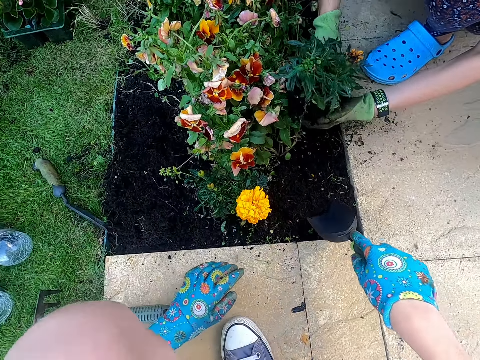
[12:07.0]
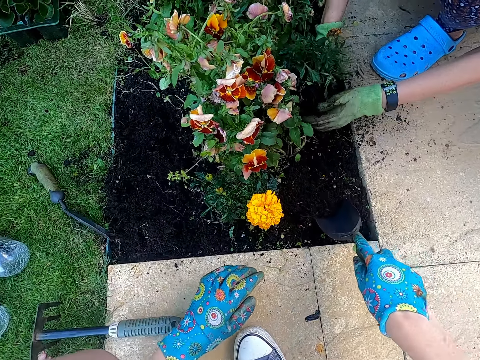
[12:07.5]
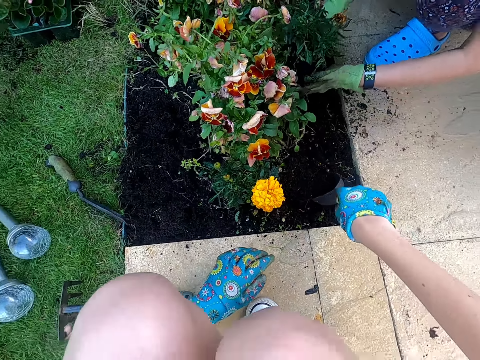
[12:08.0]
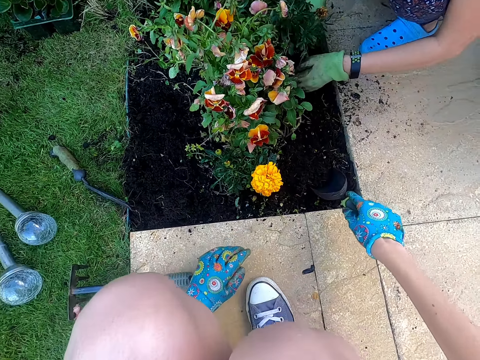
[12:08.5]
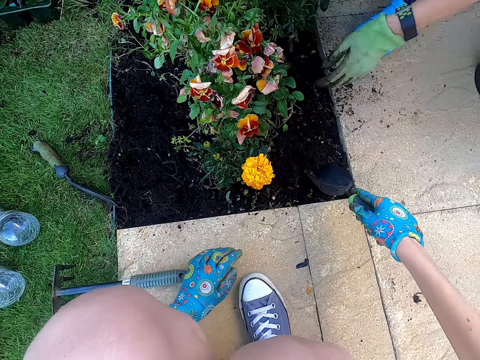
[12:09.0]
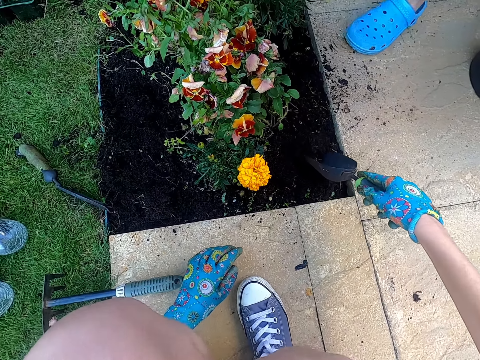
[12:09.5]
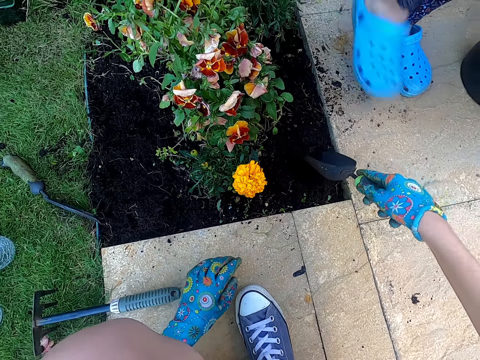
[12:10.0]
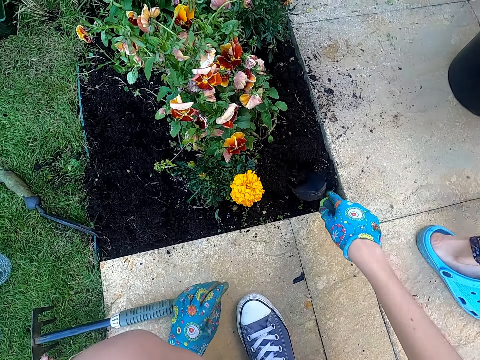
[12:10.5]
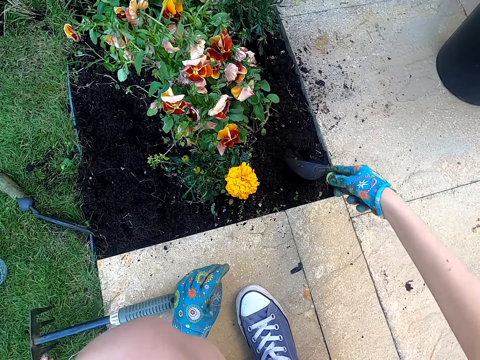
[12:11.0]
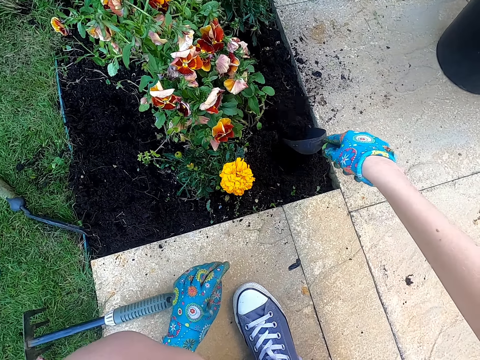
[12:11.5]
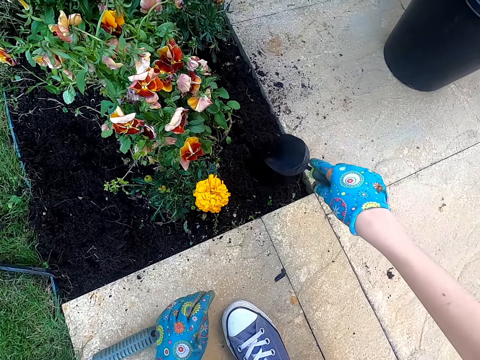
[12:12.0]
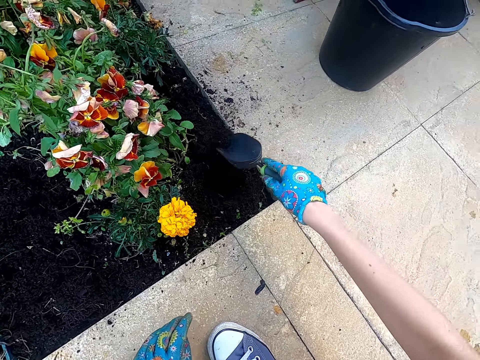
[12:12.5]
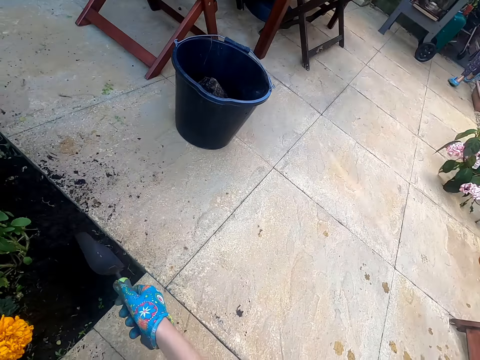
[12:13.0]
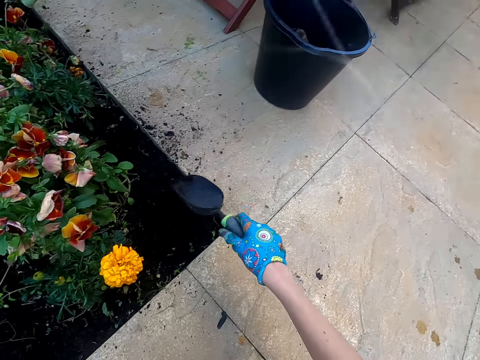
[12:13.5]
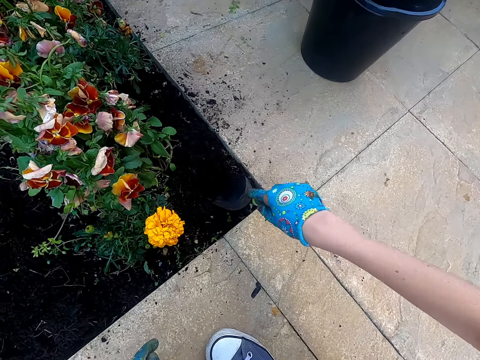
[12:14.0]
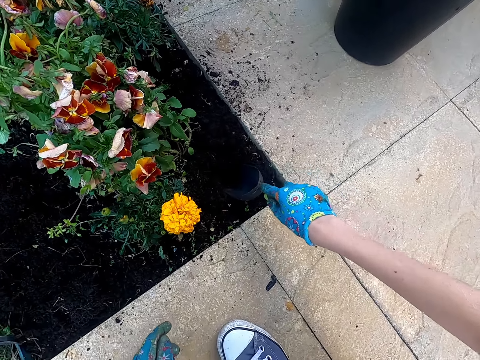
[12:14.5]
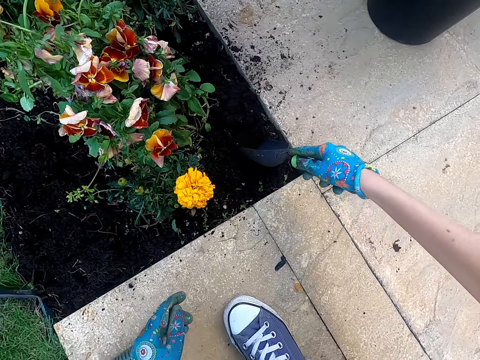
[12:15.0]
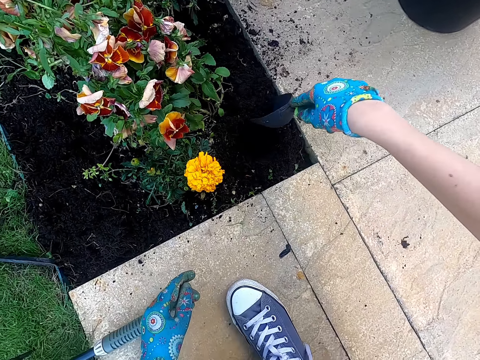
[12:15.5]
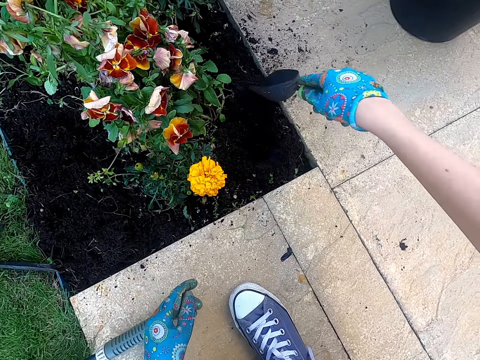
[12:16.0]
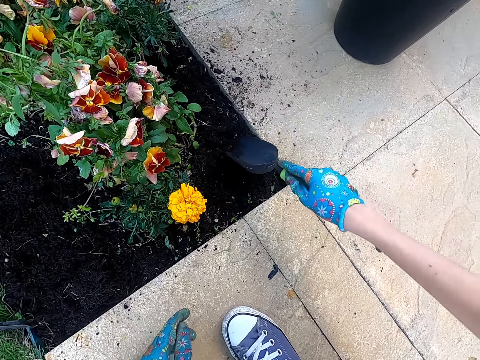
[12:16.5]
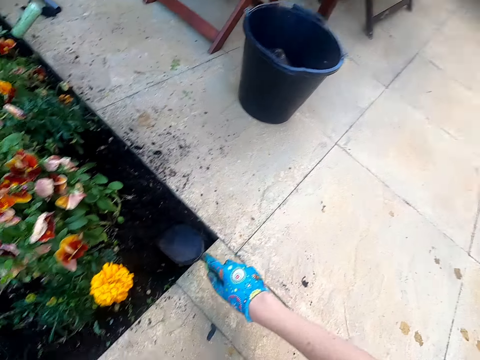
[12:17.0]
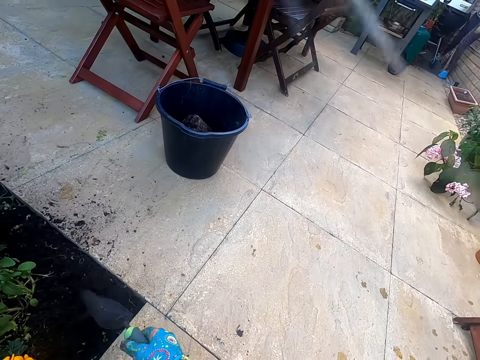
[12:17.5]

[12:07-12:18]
The camera wearer digs the soil with a trowel. A person places the flower in the garden. The person walks in the compound.

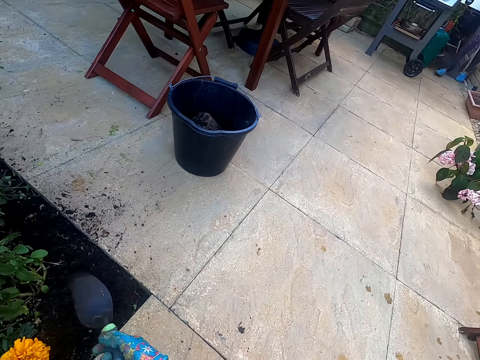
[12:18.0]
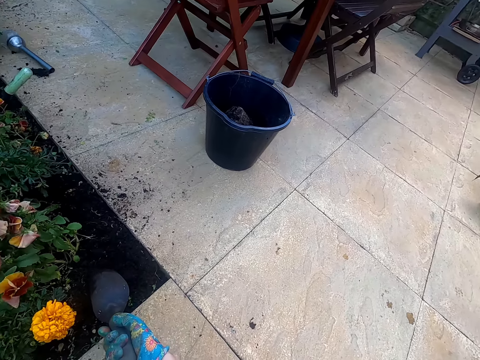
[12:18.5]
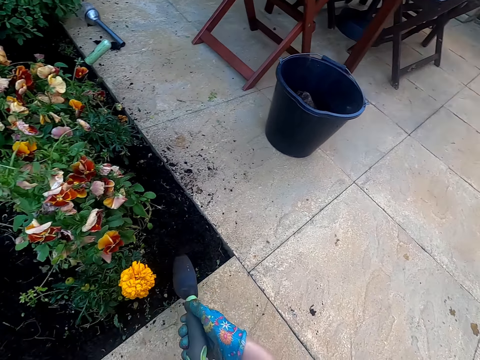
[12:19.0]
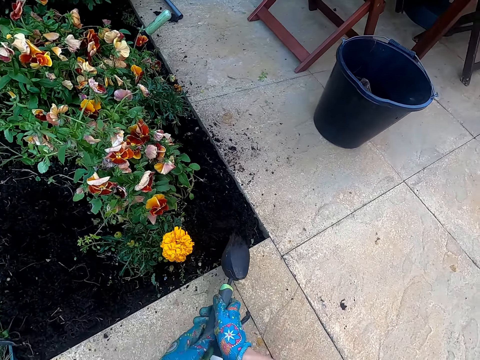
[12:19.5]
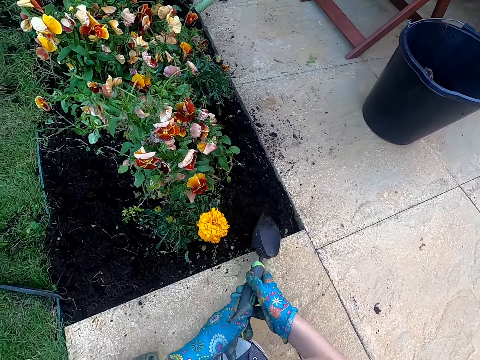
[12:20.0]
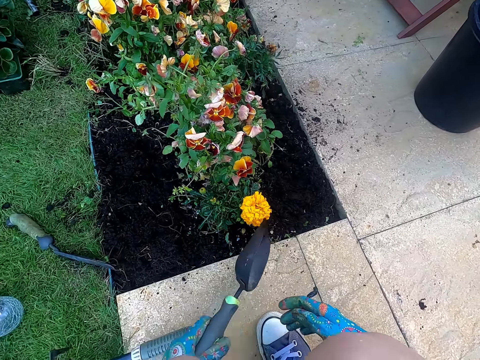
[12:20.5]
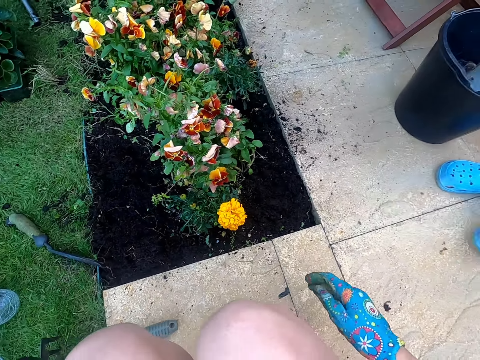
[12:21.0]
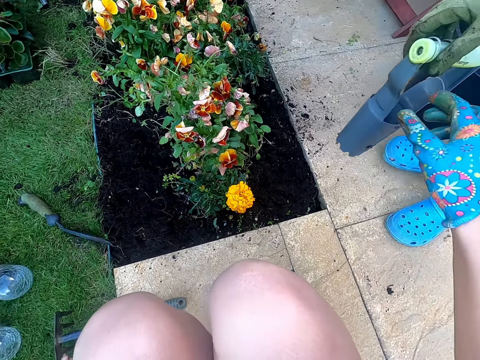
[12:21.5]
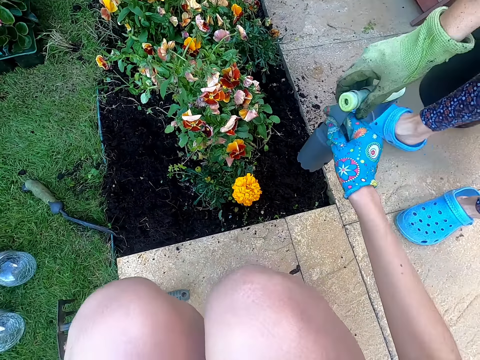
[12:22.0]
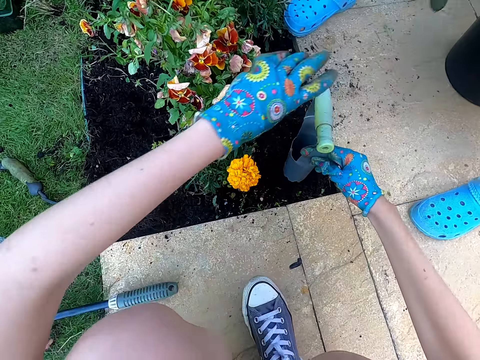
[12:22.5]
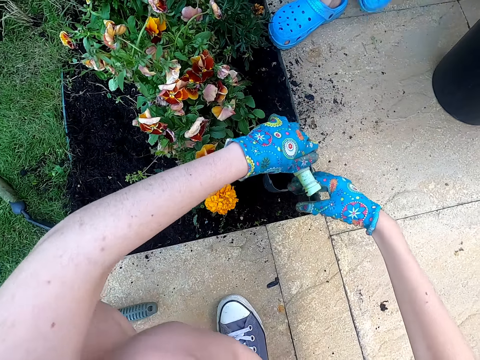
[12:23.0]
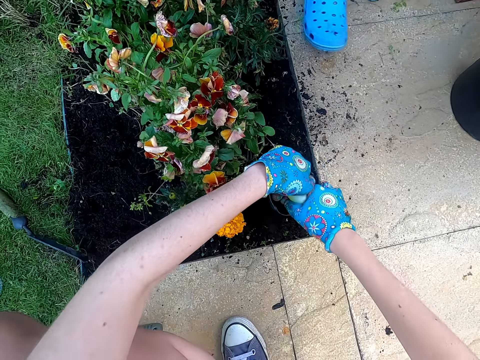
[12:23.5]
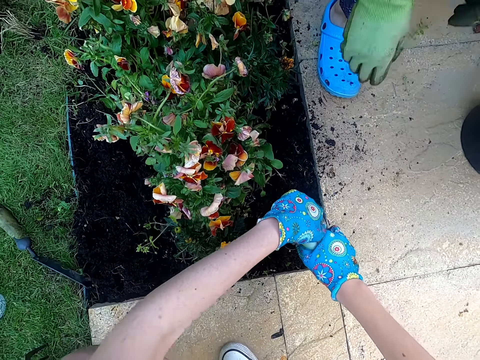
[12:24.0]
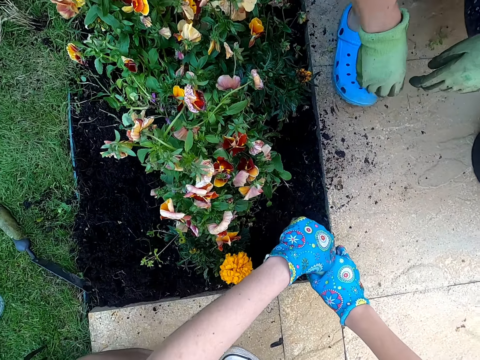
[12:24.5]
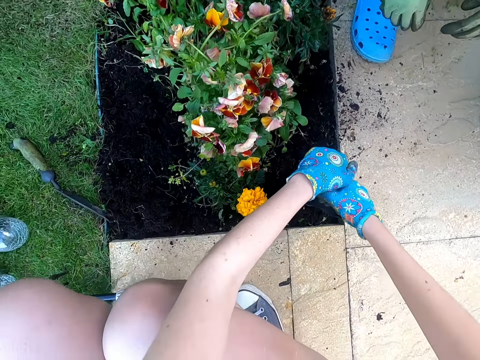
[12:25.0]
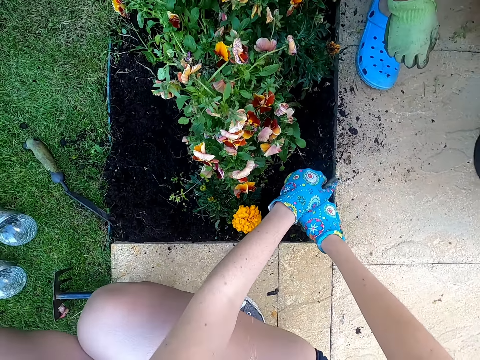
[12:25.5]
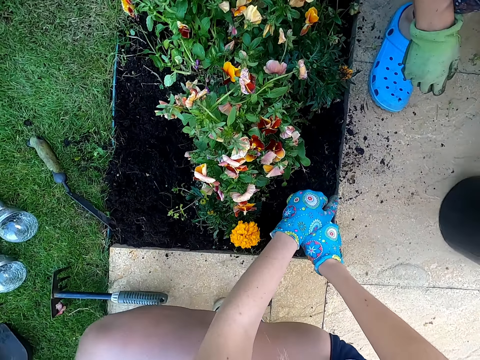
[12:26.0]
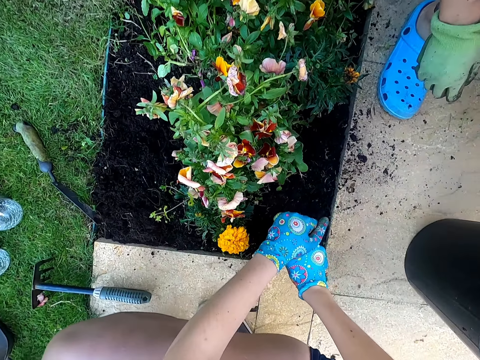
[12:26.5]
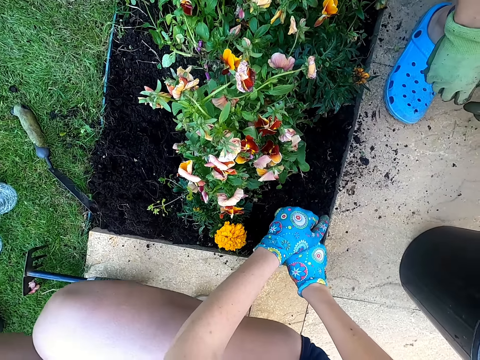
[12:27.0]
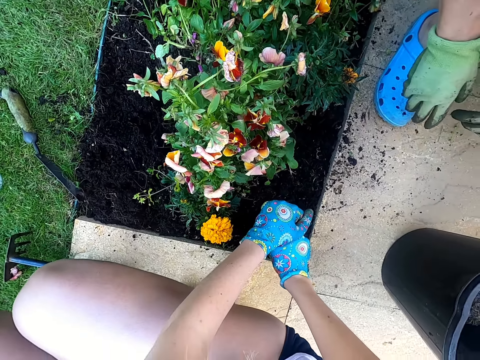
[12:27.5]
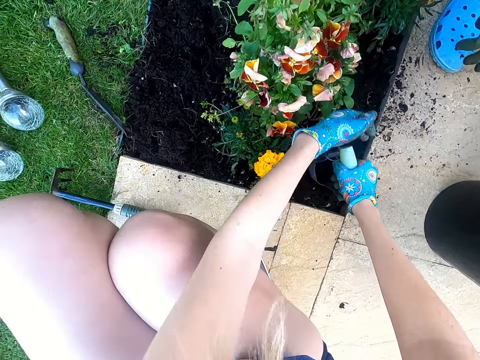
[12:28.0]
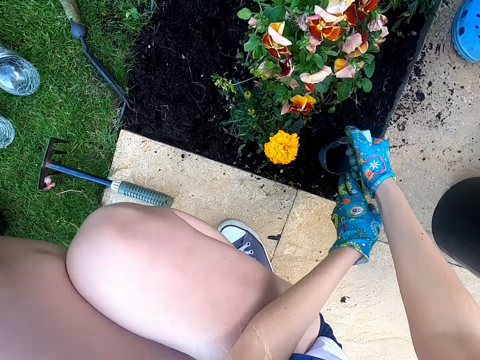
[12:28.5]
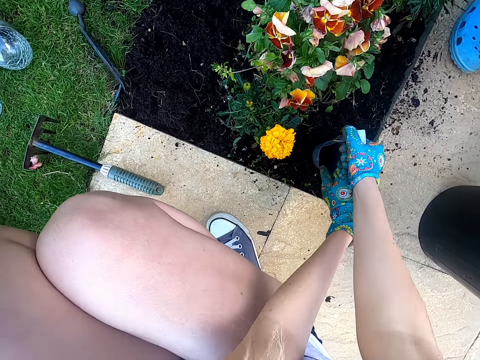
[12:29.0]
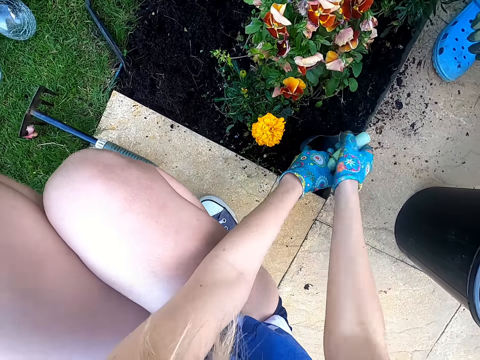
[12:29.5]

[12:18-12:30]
The camera wearer puts down the trowel. They take the post hole digger from a person. They dig the soil with the post hole digger. The person pushes the bucket.

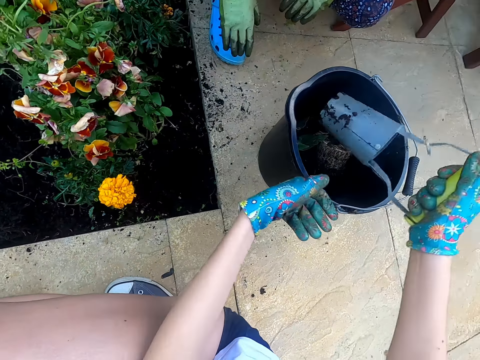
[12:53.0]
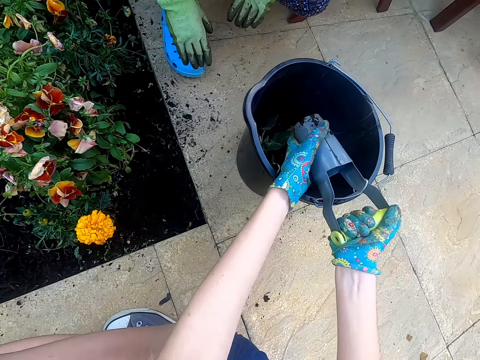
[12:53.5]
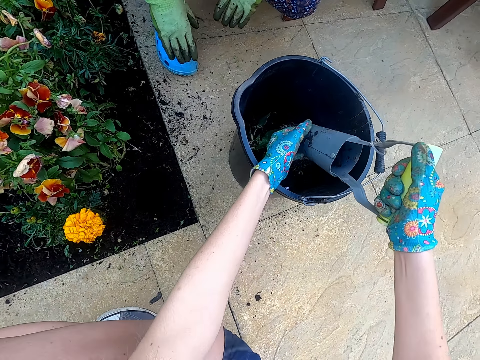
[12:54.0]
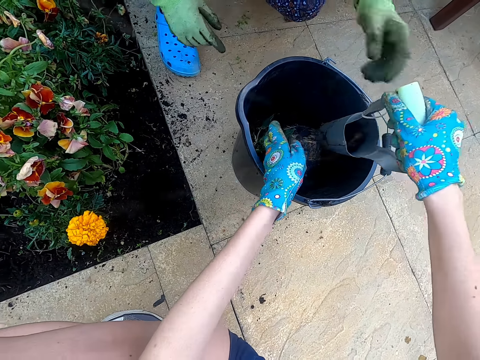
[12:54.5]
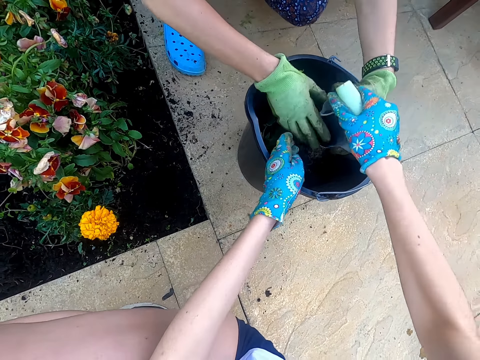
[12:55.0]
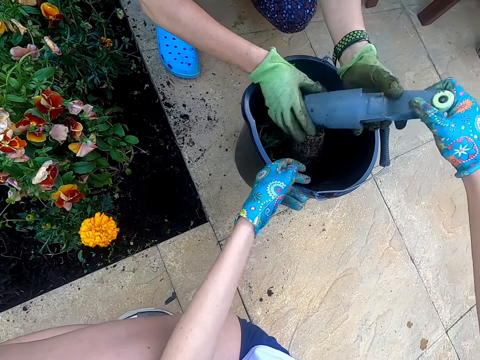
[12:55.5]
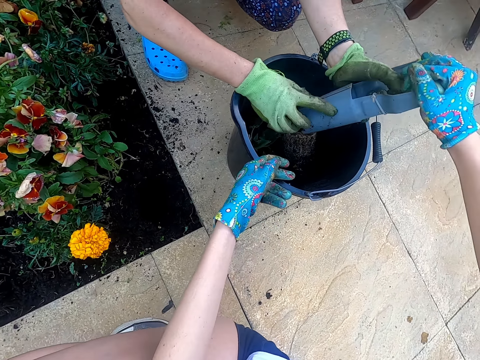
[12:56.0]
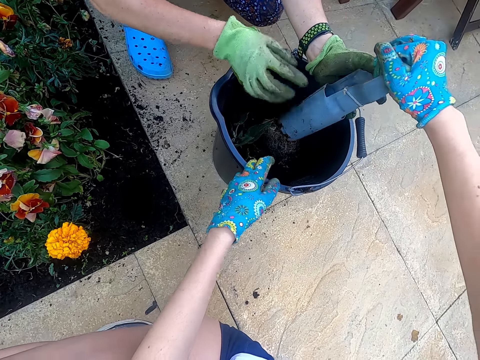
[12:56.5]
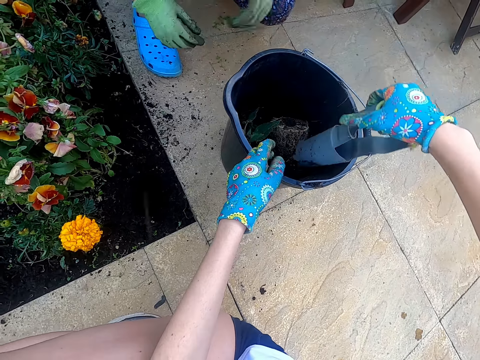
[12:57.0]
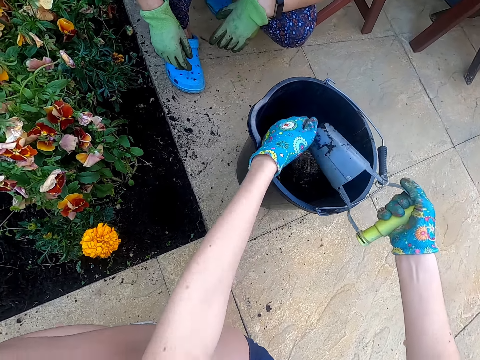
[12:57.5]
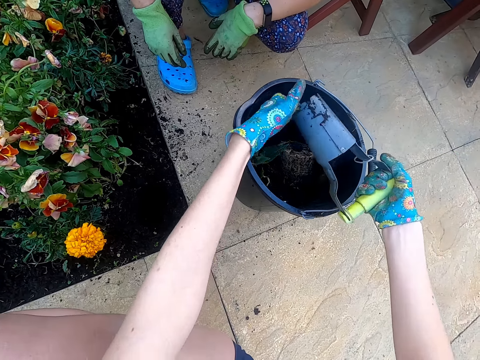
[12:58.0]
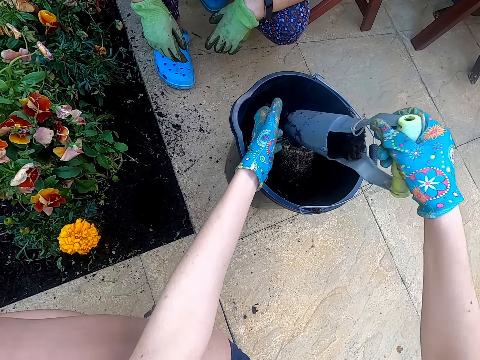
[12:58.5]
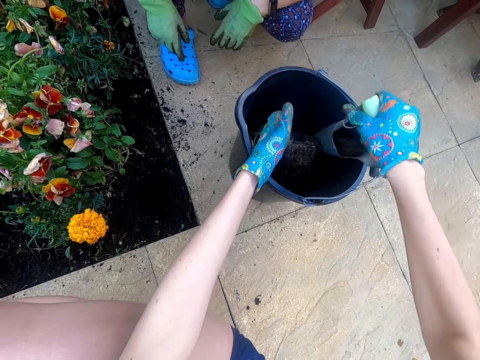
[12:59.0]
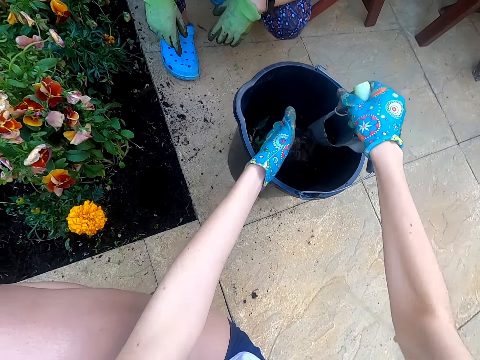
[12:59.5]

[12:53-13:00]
The camera wearer puts soil from the post hole digger in the seedling bucket. A person touches the post hole digger. The camera wearer removes soil from the post hole digger with the left hand. They put soil from the post hole digger in the bucket.
